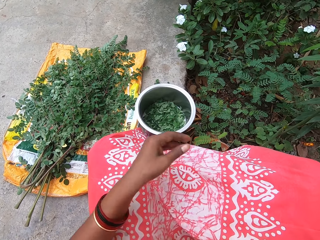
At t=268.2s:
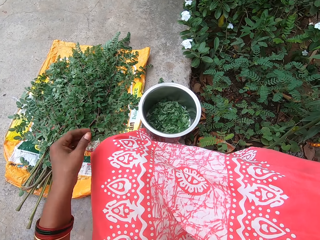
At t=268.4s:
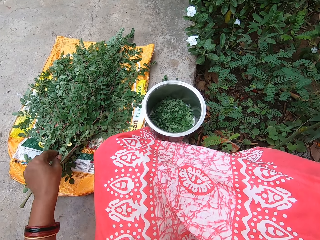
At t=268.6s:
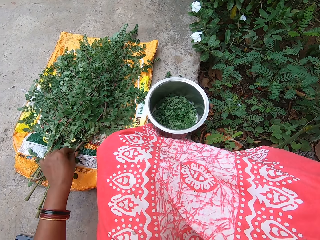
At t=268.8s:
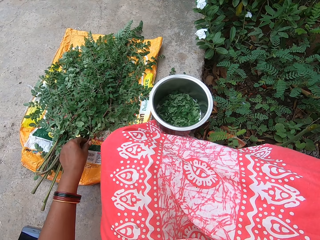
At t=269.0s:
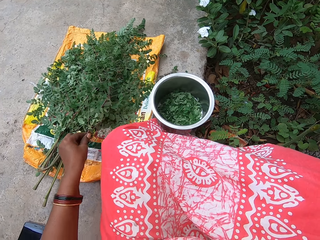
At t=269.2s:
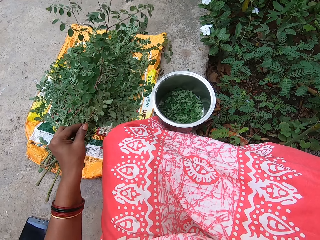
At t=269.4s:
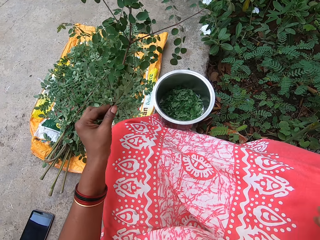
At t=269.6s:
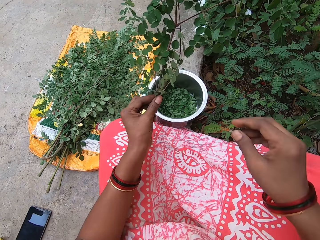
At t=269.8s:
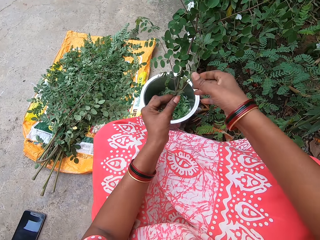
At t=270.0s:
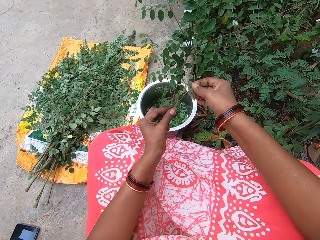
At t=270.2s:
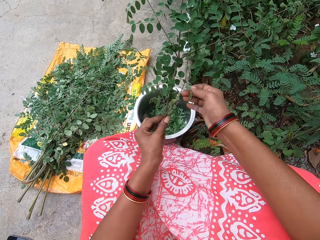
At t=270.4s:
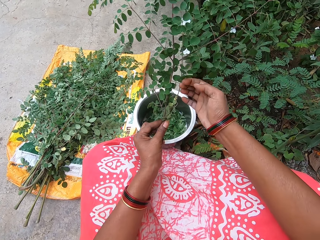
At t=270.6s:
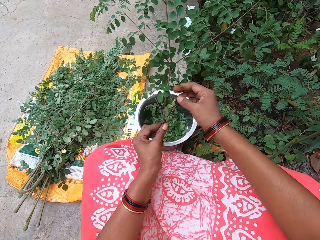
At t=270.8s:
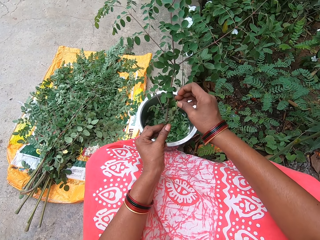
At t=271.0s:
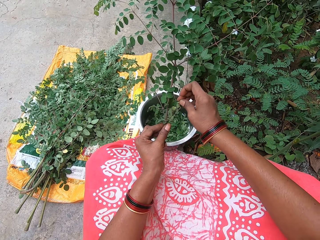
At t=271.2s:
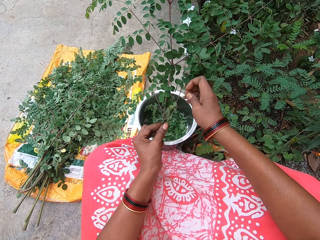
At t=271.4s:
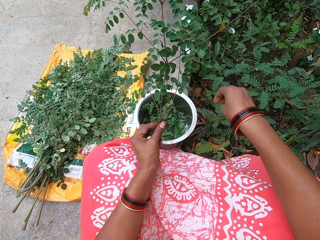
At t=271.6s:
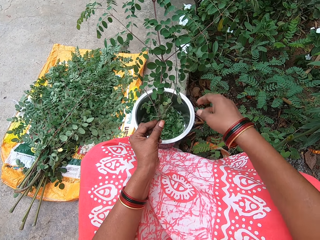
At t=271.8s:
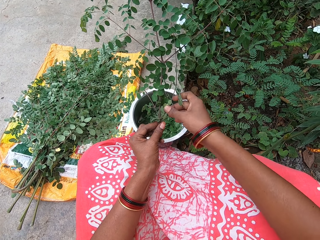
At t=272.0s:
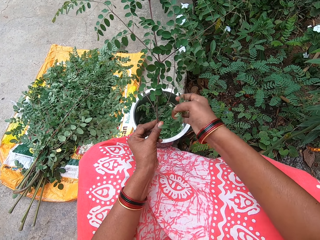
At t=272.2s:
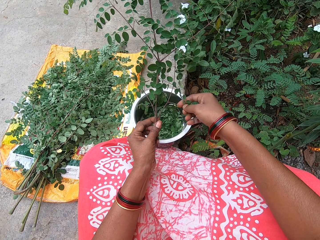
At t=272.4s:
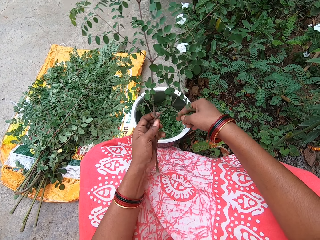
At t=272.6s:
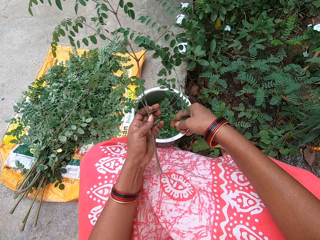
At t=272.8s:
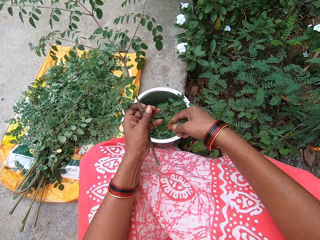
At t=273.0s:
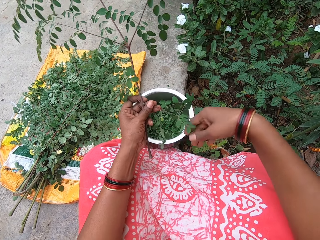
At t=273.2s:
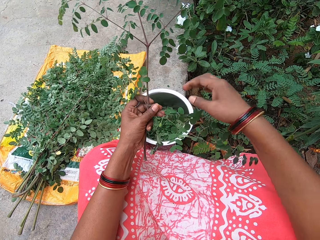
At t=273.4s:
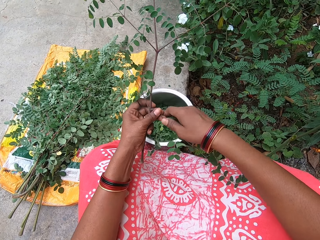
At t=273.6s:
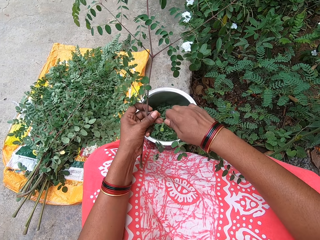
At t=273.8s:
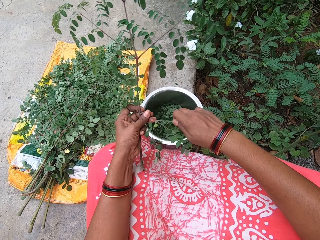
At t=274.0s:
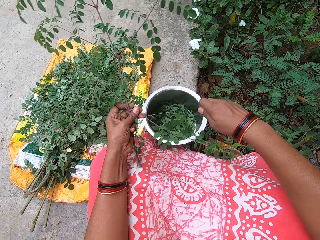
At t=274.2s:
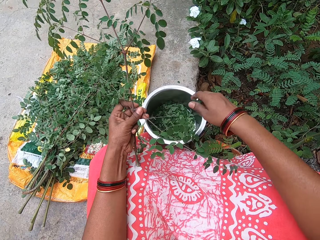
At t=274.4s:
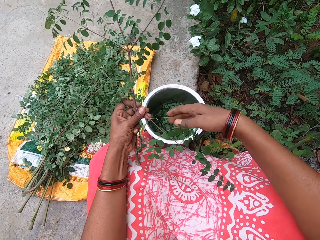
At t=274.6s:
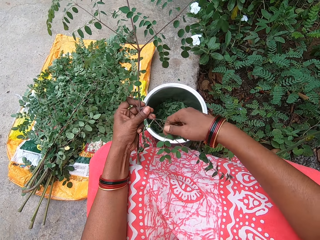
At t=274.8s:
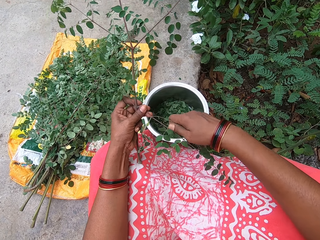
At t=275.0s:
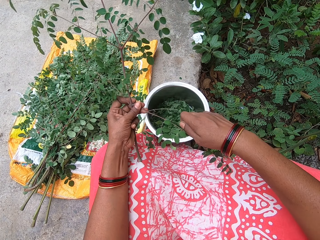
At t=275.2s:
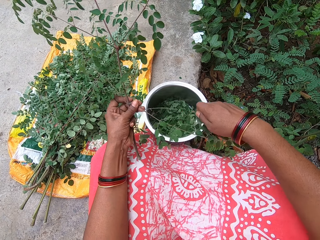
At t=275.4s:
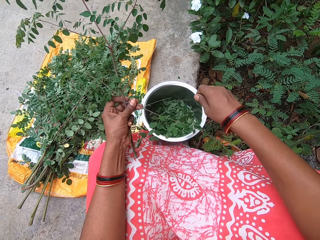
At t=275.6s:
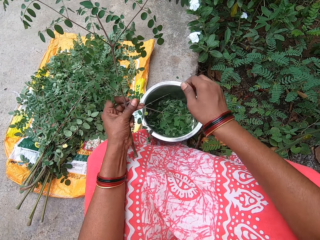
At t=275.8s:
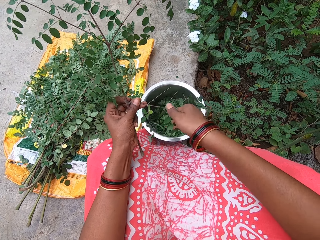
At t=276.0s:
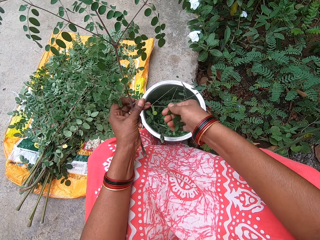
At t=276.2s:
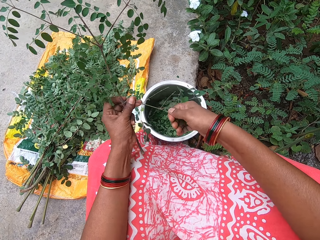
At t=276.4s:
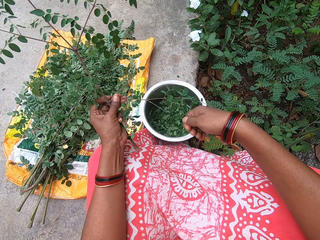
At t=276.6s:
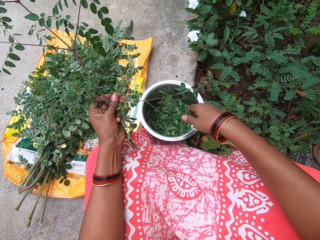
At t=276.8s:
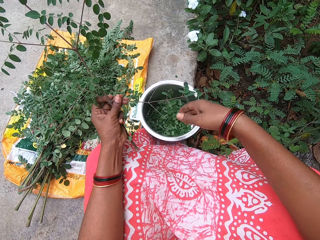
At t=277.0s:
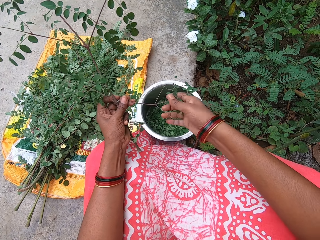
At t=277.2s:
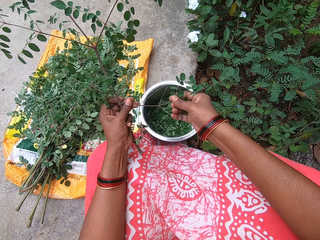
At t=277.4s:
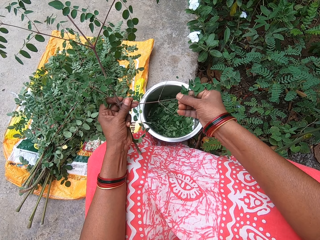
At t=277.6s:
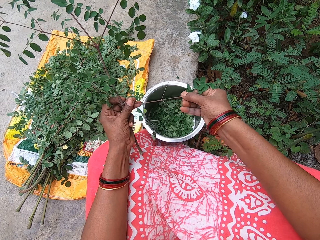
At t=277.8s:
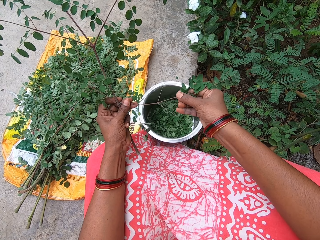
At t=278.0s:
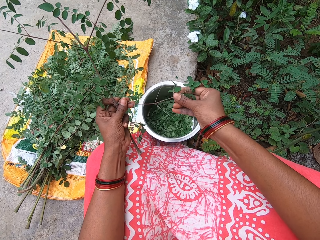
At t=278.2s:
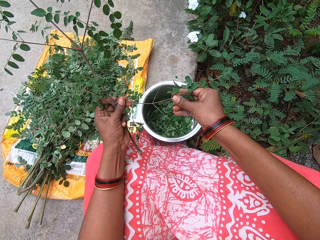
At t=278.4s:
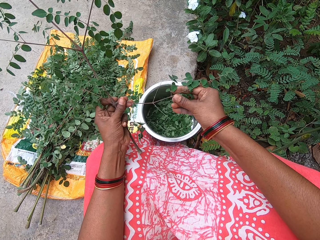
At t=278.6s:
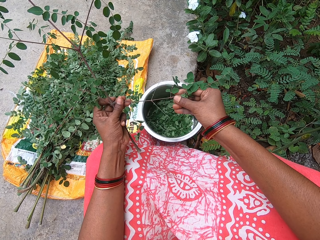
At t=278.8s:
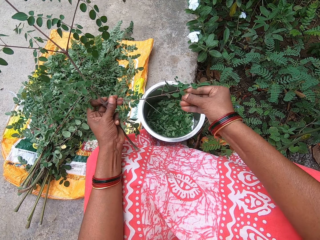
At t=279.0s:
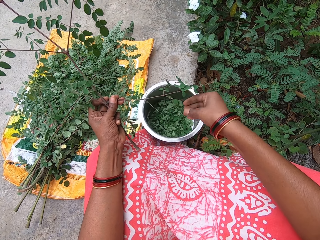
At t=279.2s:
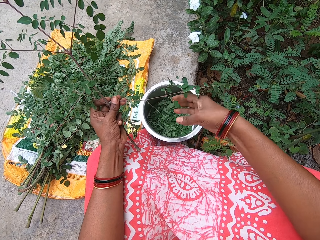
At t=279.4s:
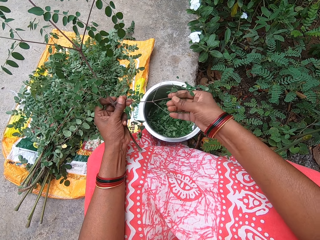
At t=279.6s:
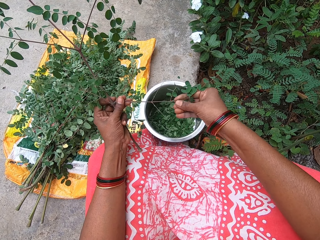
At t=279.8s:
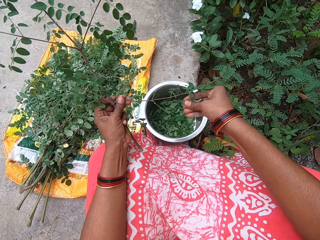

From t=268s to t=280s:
The camera wearer throws the plant stems on the ground with her right hand. She picks up a plant stem from the ground with her left hand. She removes dirt from the plant stem in her left hand with her right hand. She bends the plant stem in her left hand with her right hand. She plucks the leaves from the plant stem in her left hand with her right hand. She puts the leaves in her right hand in the bowl on the ground. She plucks the leaves from the plant stem in her left hand with her right hand. She puts the leaves in her right hand in the bowl on the ground. She plucks the leaves from the plant stem in her left hand with her right hand. She puts the leaves in her right hand in the bowl on the ground. She plucks the leaves from the plant stem in her left hand with her right hand.

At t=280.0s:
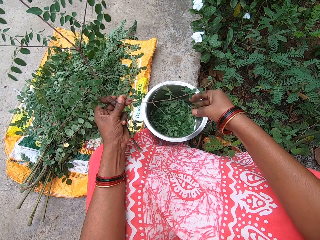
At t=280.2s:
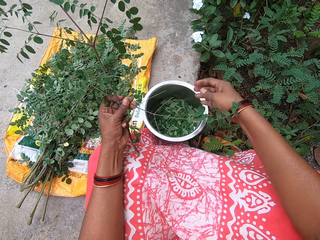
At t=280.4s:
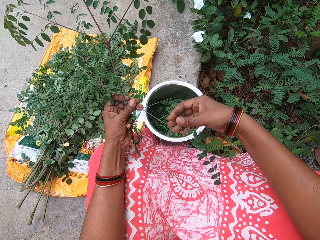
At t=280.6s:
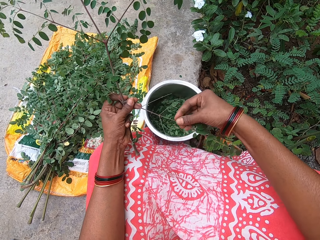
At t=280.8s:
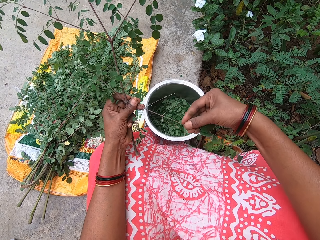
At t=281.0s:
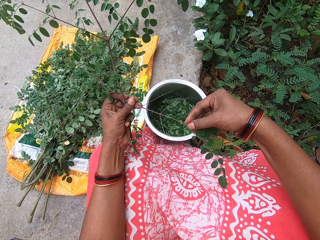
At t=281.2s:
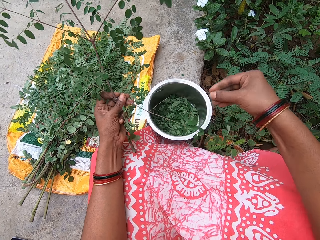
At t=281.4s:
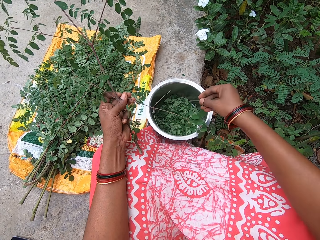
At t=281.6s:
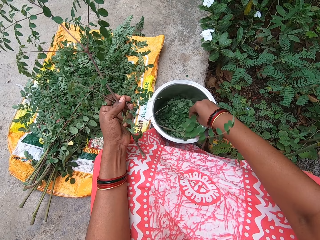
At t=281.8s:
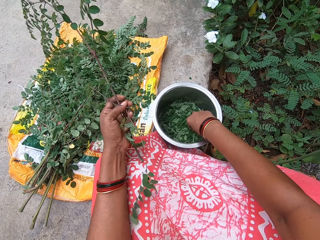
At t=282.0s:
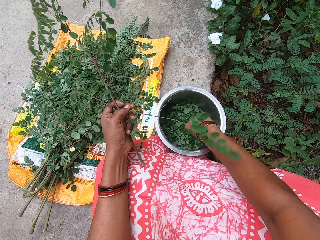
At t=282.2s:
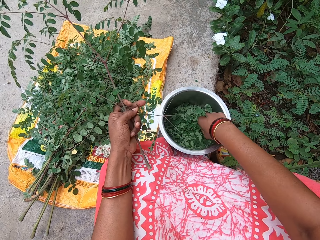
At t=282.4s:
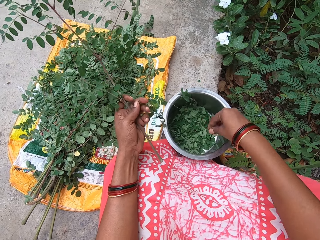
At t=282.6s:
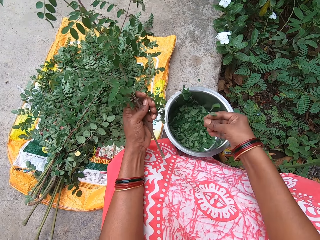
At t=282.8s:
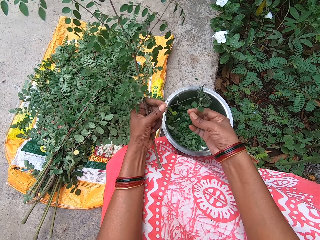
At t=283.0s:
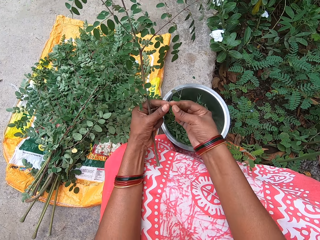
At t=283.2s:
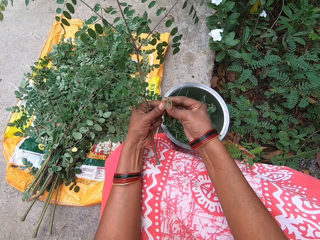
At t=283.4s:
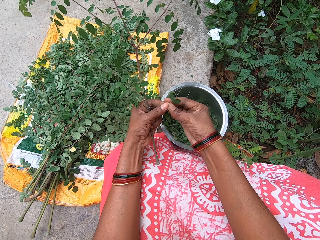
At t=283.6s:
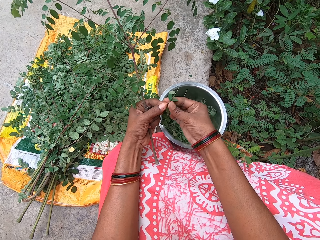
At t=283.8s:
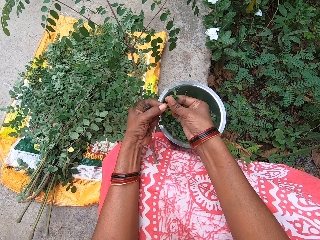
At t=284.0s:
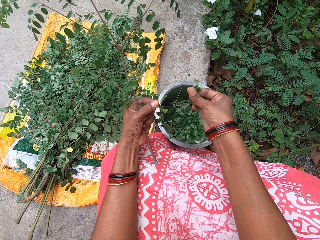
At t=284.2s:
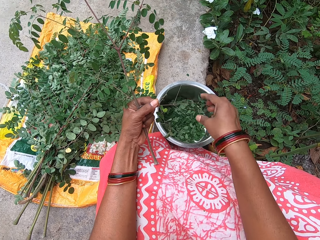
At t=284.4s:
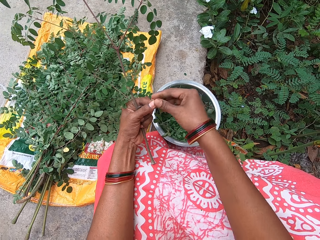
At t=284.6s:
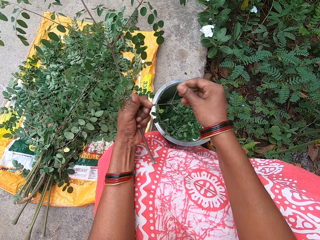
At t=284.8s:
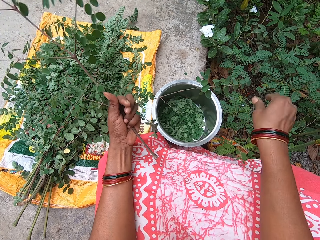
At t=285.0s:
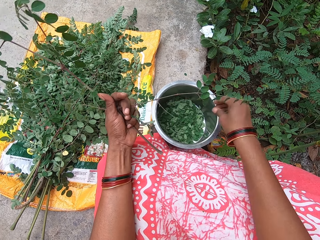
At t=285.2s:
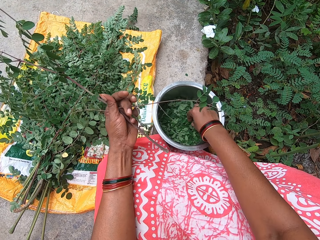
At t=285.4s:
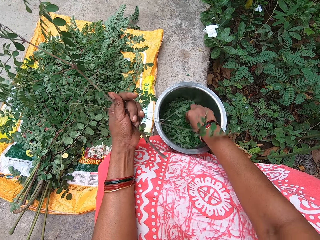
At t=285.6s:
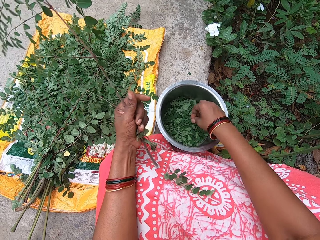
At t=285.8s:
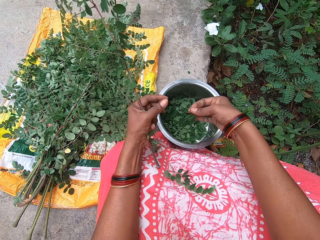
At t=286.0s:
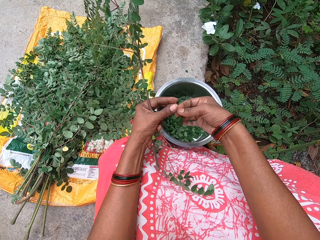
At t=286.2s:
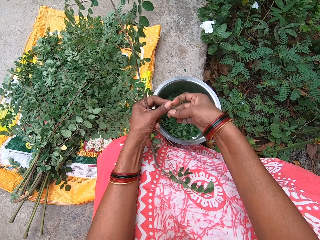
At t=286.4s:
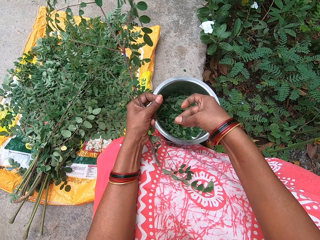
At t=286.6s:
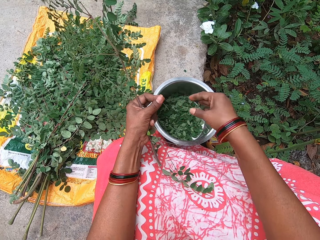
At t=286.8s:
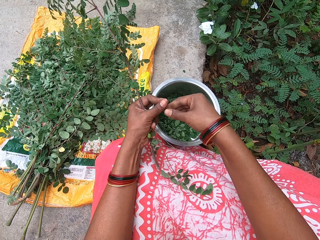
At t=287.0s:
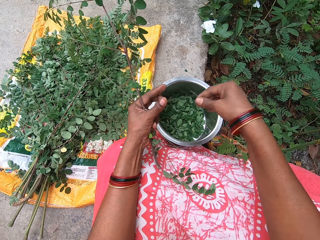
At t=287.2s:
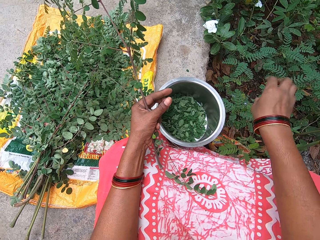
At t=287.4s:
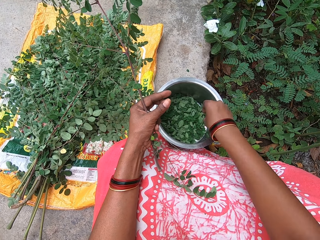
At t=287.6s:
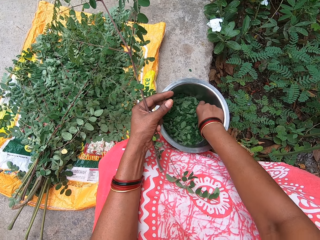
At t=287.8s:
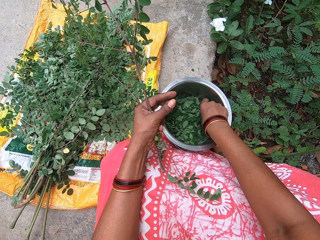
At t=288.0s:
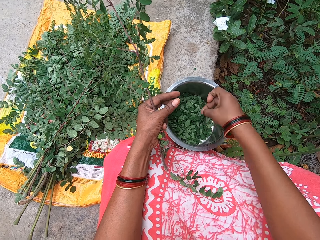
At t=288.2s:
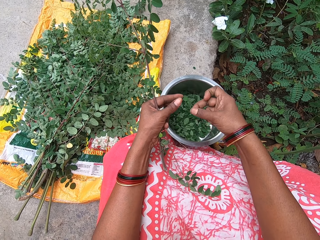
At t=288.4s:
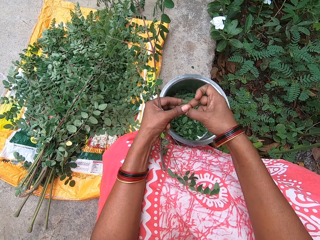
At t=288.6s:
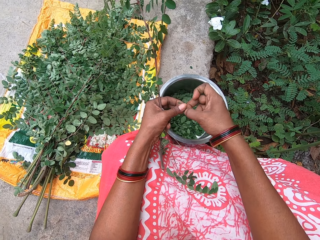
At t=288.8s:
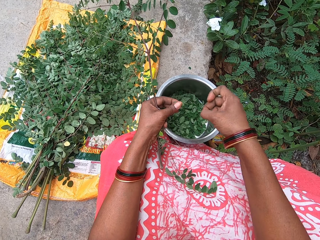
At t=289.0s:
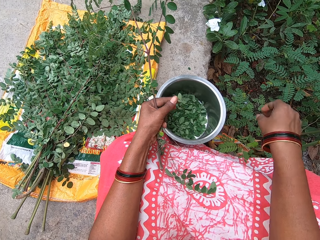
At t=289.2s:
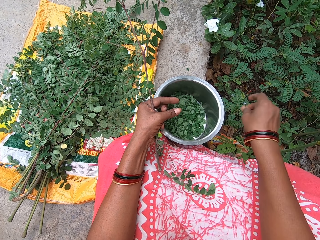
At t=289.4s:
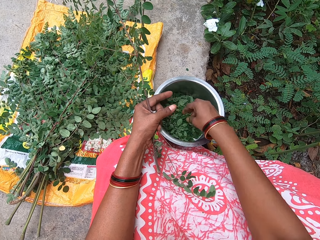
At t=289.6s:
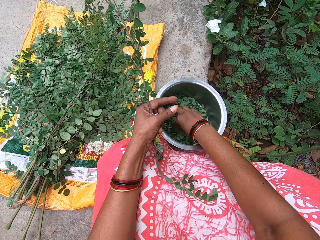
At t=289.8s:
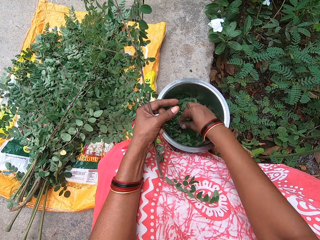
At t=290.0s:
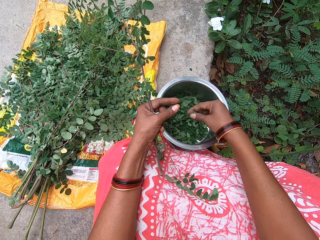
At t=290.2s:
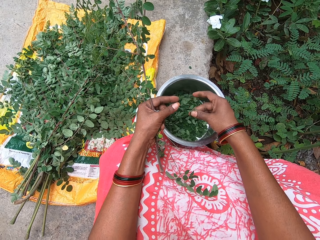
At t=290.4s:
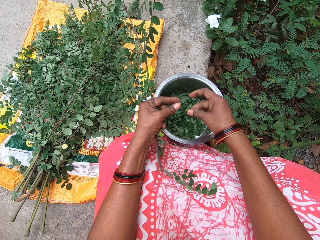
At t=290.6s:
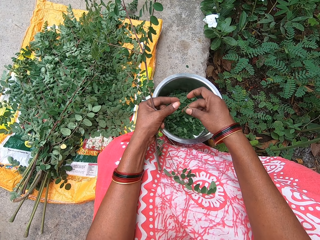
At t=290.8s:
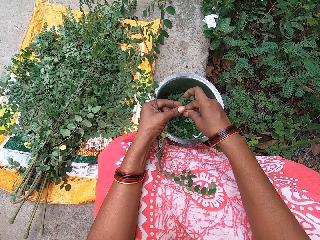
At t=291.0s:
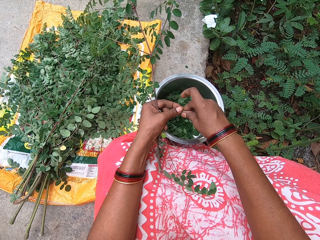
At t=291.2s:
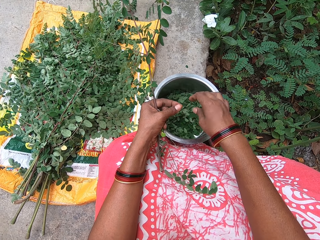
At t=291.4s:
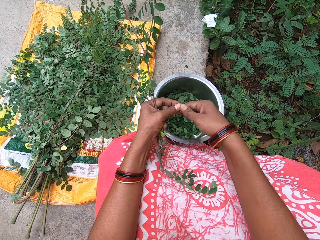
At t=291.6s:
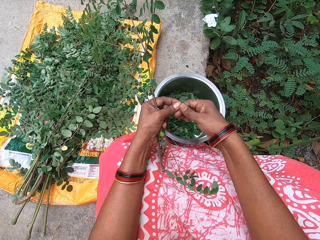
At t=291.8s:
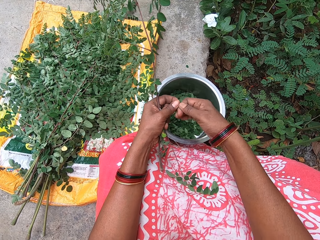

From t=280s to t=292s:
The camera wearer puts the leaves in her right hand in the bowl on the ground. She plucks a stalk from the plant stem in her left hand with her right hand. She puts the stalk in her left hand in the bowl on the ground. She picks up the leaves from the bowl on the ground with her right hand. She passes the leaves from her right hand to her left hand. She plucks the leaves from the plant stem in her left hand with her right hand. She puts the leaves in her right hand in the bowl on the ground. She passes the stalk from her left hand to her right hand. She throws the stalk in her right hand on the ground. She picks up the vegetable from the bowl. She throws the stem. She picks dirt from the plate with her right hand.
